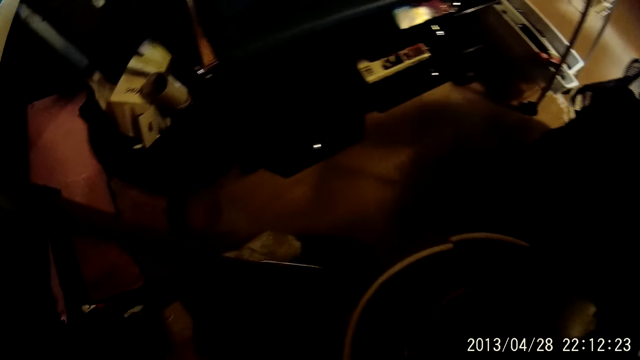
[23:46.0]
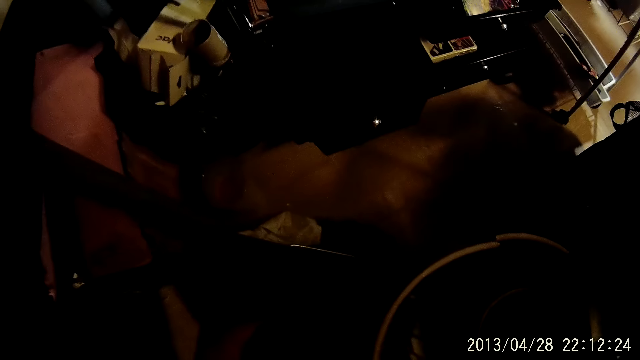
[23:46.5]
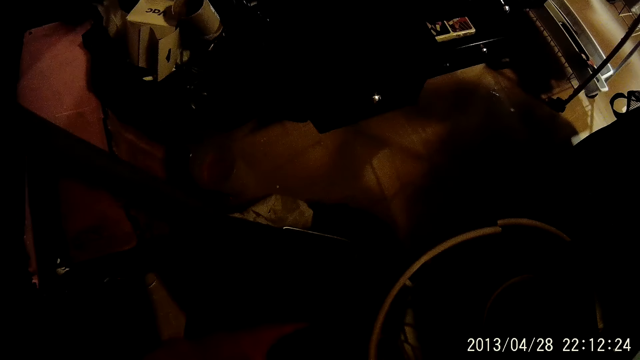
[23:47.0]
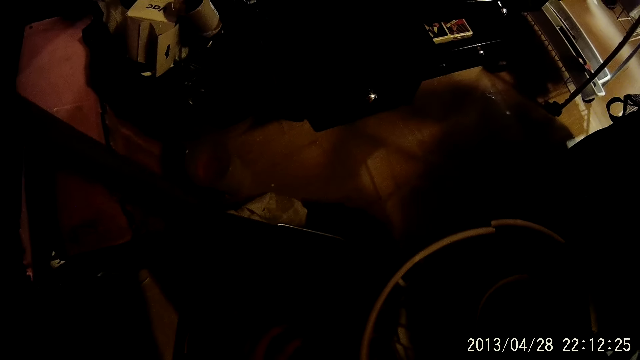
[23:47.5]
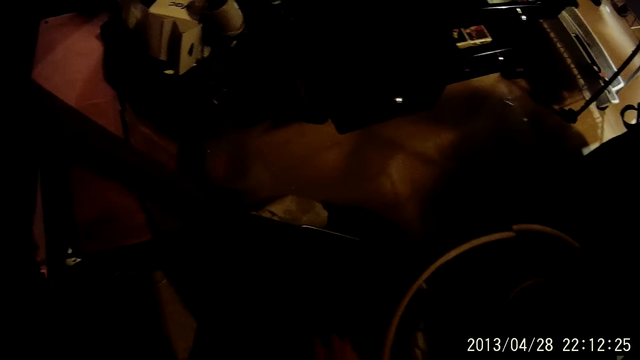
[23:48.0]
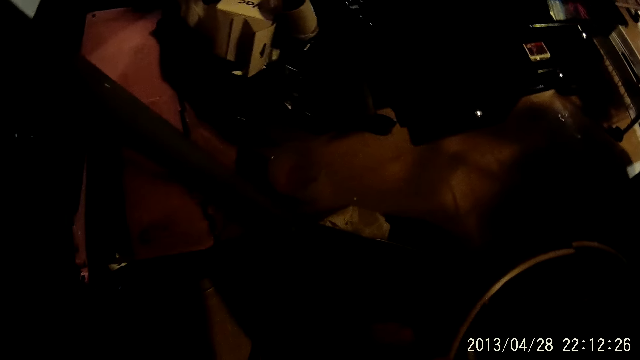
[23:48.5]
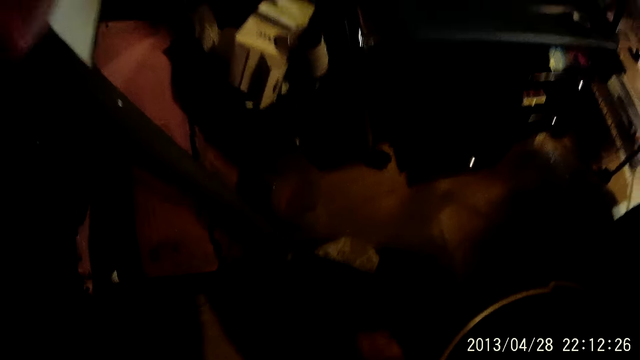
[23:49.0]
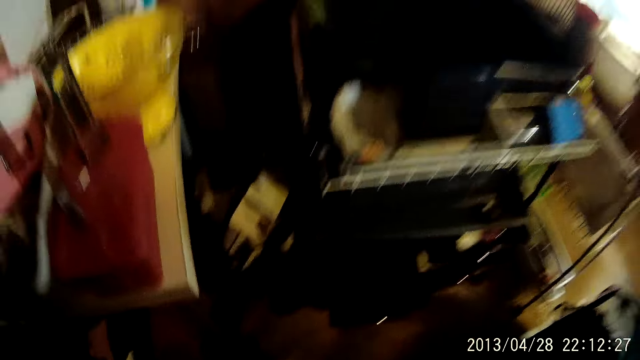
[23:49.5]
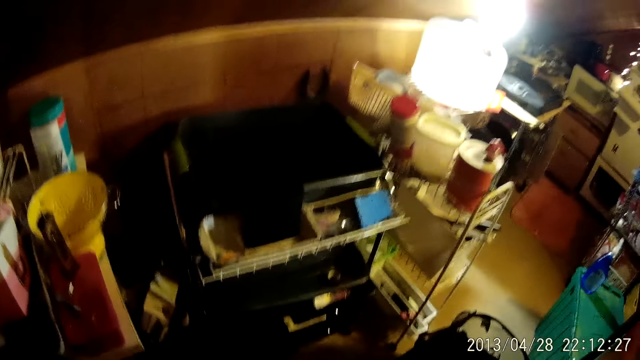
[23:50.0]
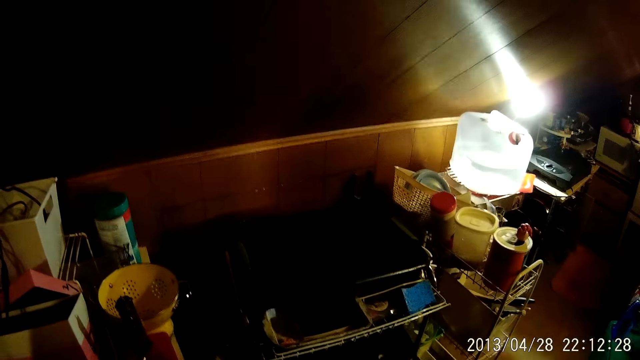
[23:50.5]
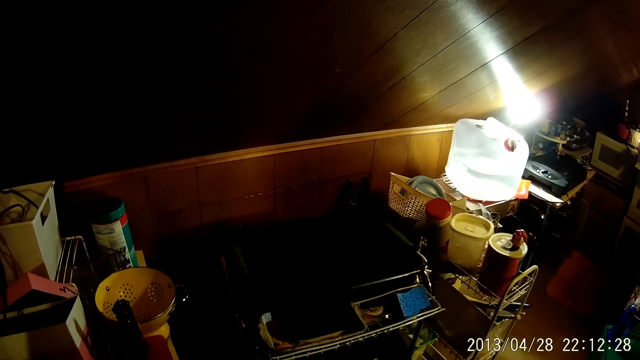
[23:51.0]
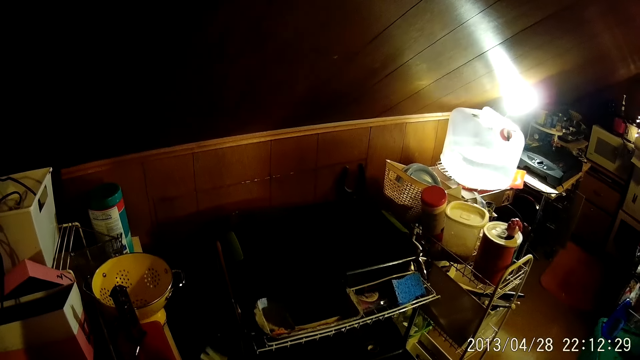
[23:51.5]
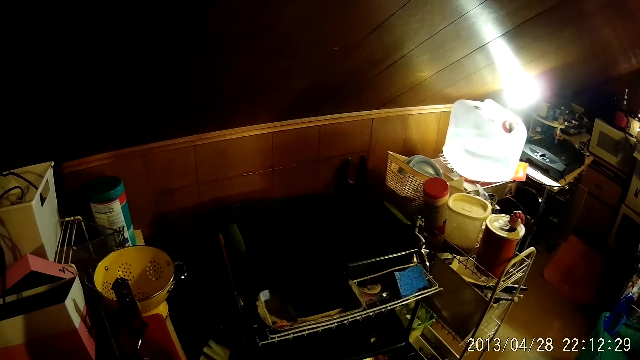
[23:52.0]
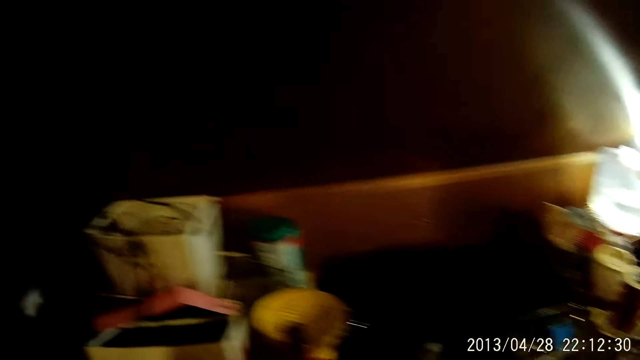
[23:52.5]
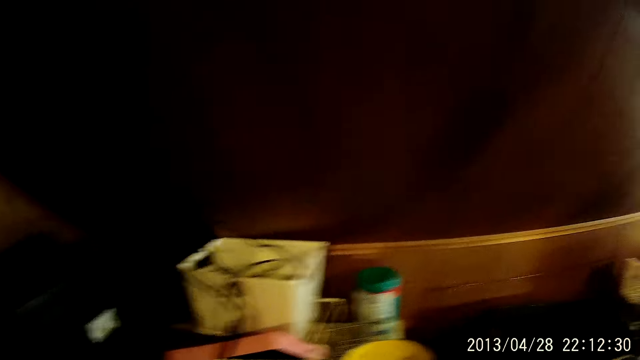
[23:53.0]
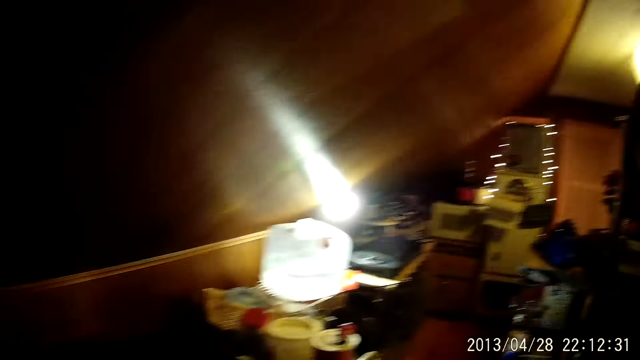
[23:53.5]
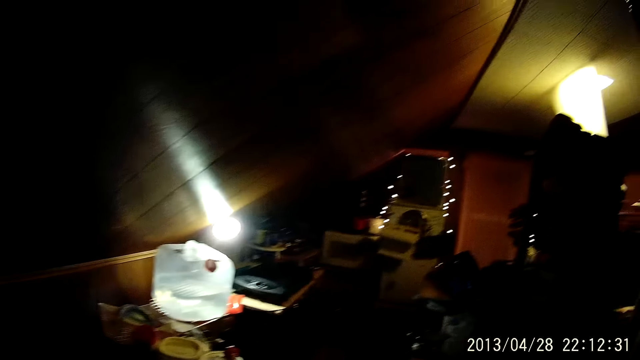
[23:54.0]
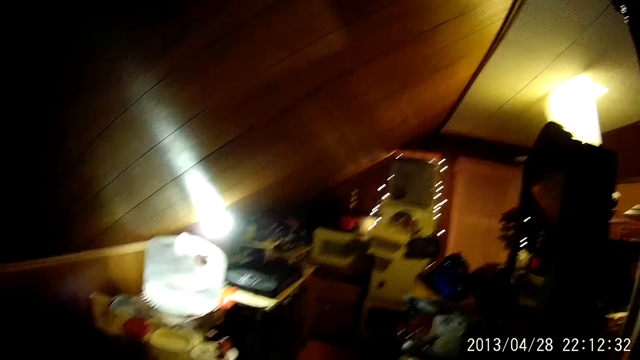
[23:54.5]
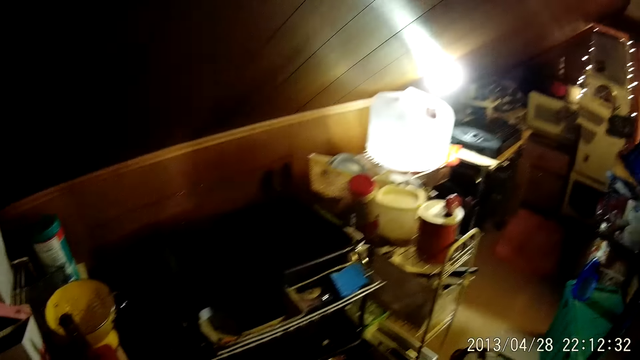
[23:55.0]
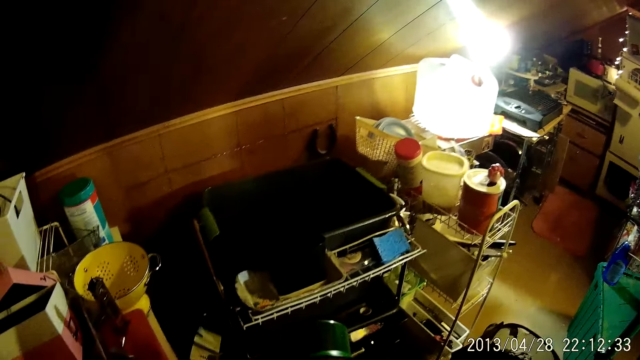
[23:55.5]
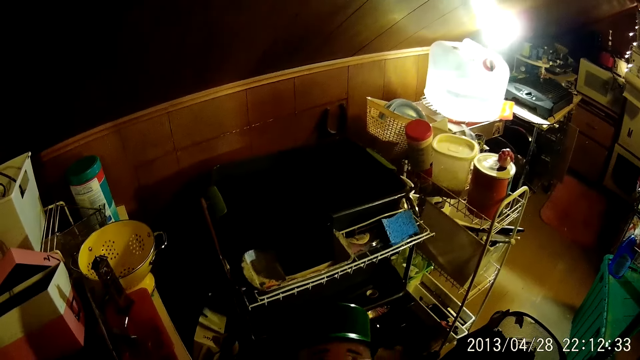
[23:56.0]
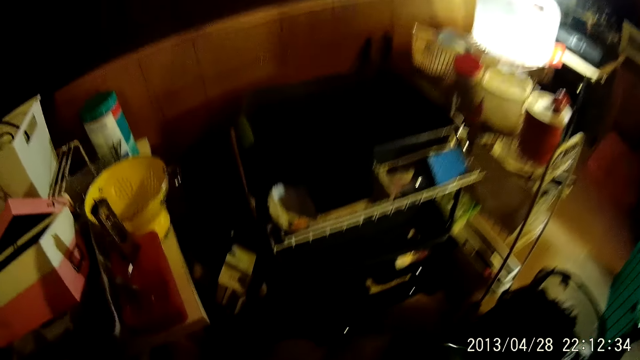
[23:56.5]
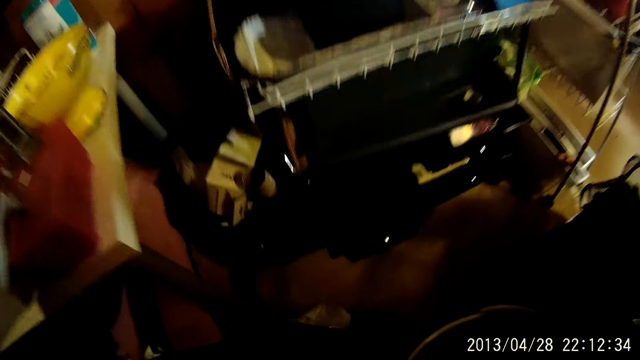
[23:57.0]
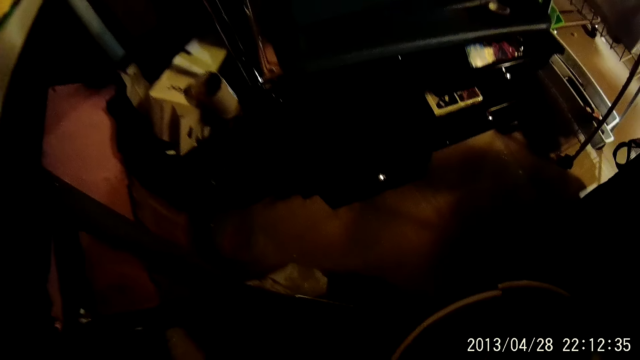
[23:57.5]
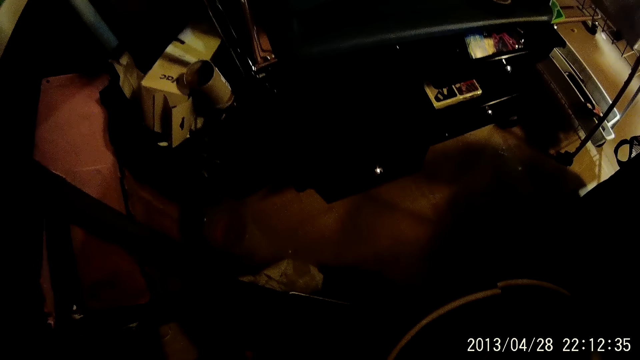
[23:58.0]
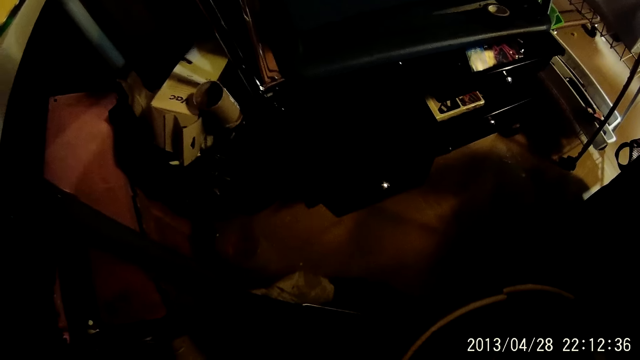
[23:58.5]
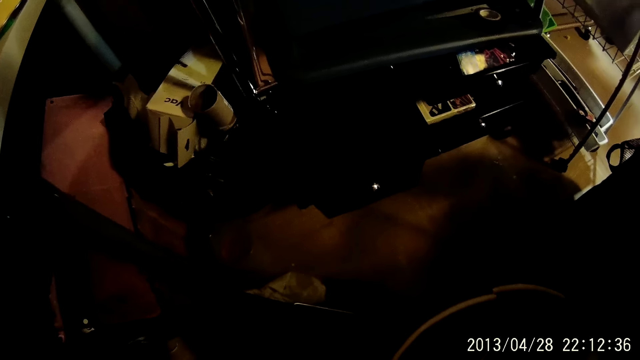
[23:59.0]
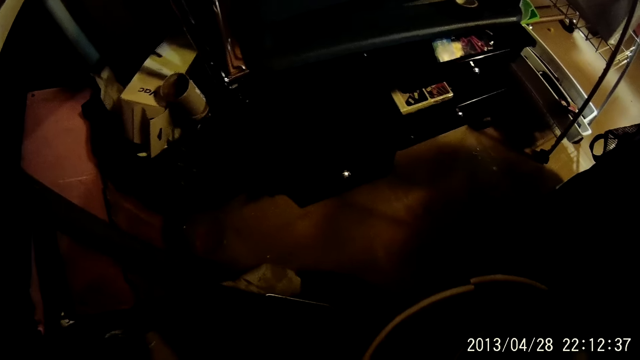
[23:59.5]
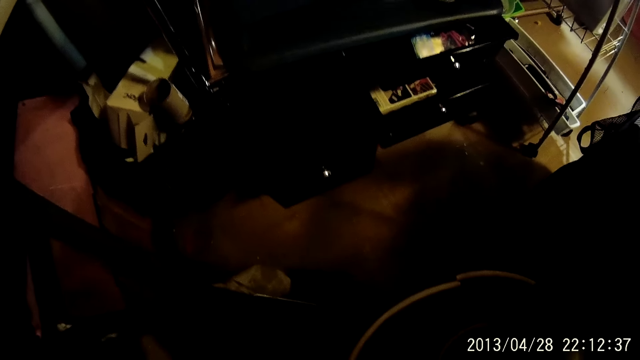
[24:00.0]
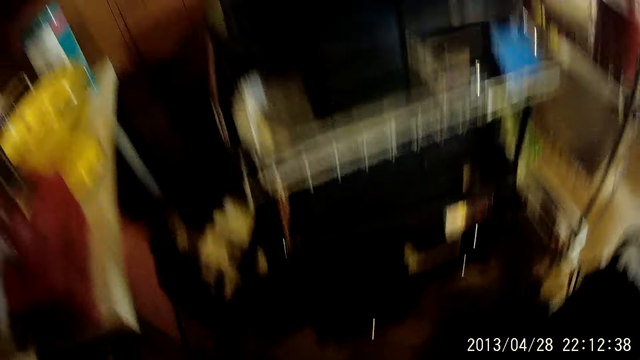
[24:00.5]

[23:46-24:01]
The camera wearer looks around. They look down.

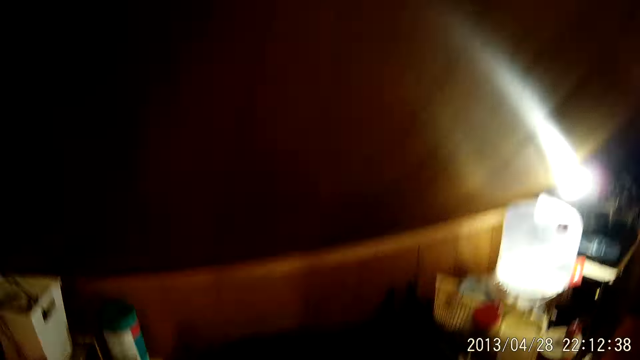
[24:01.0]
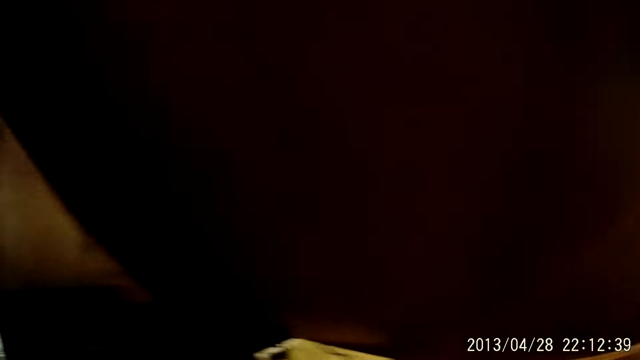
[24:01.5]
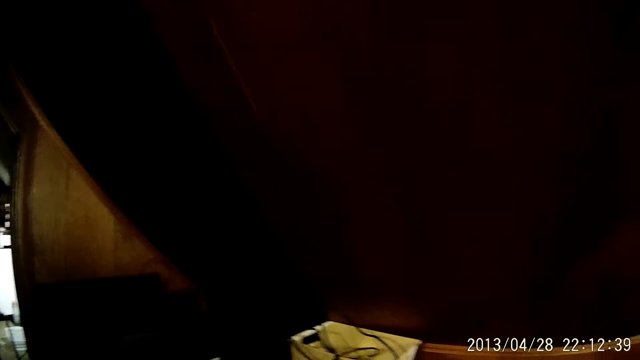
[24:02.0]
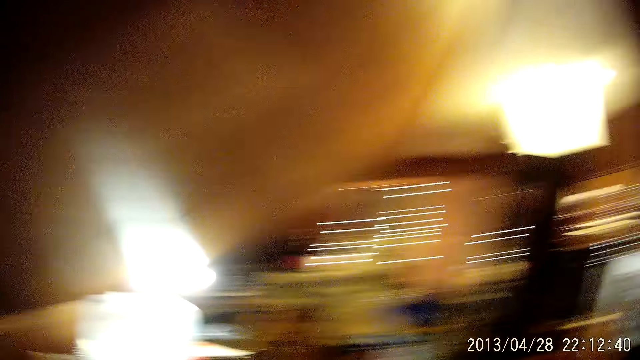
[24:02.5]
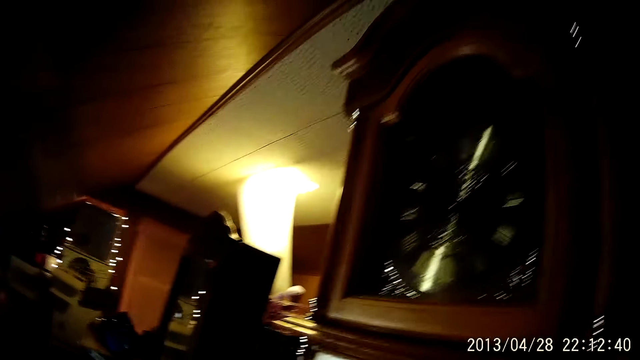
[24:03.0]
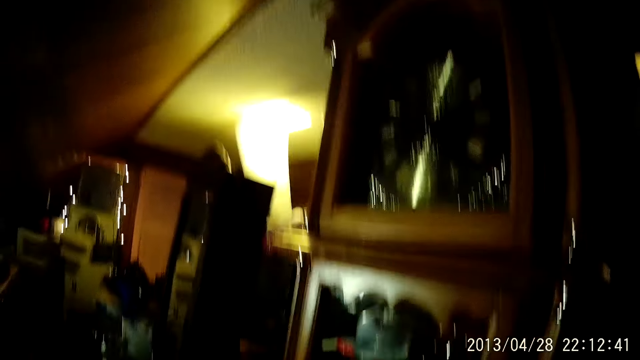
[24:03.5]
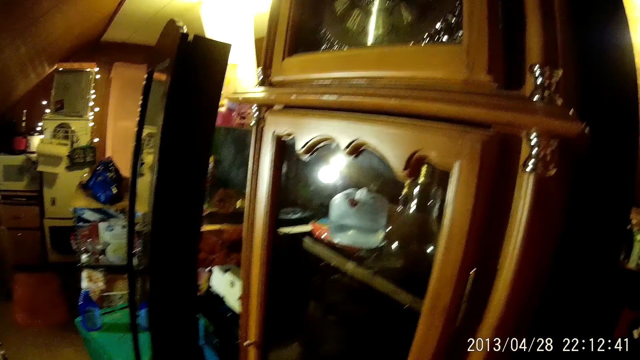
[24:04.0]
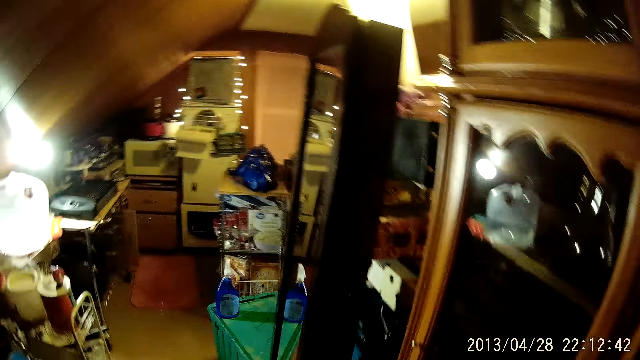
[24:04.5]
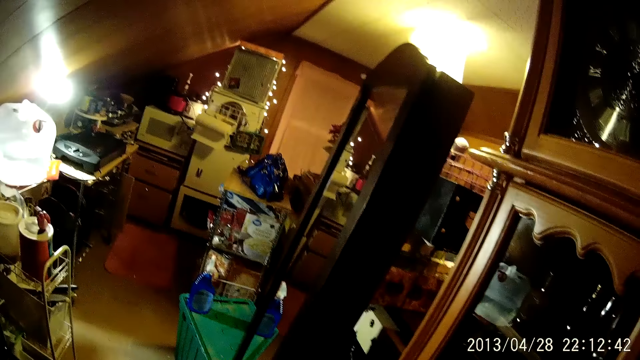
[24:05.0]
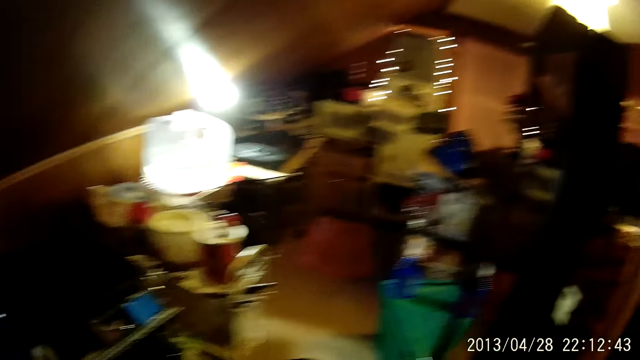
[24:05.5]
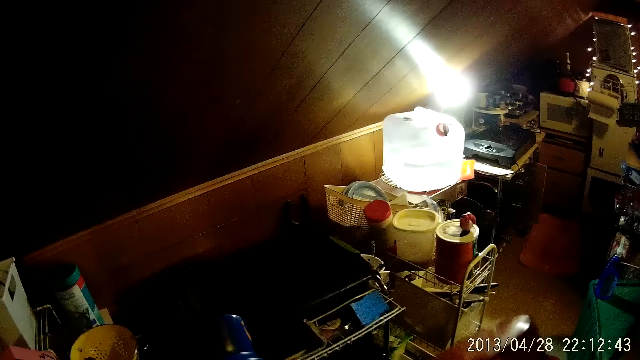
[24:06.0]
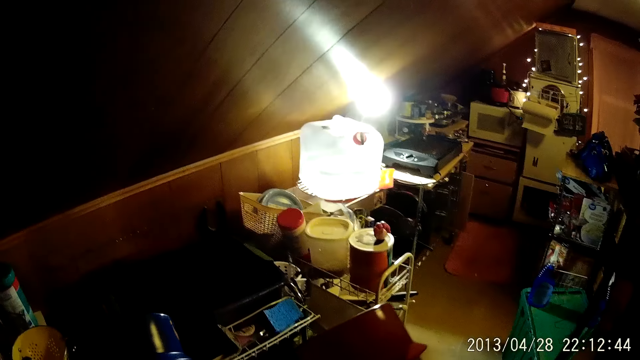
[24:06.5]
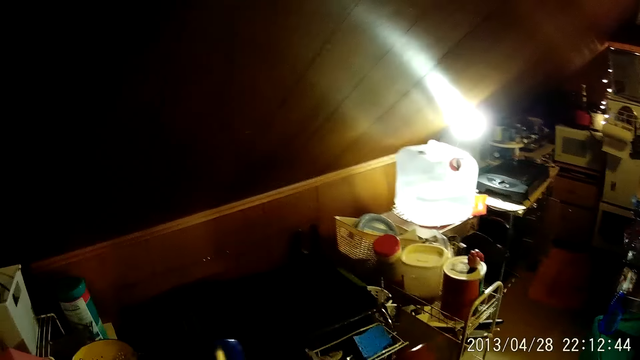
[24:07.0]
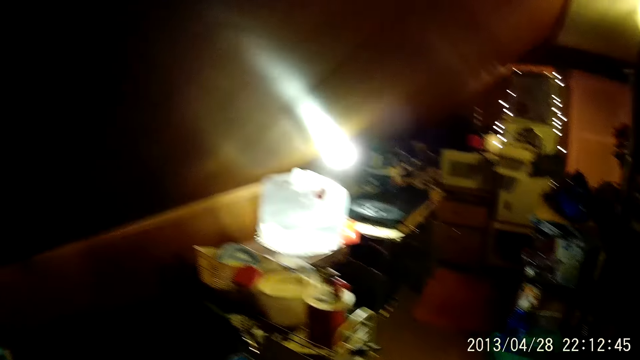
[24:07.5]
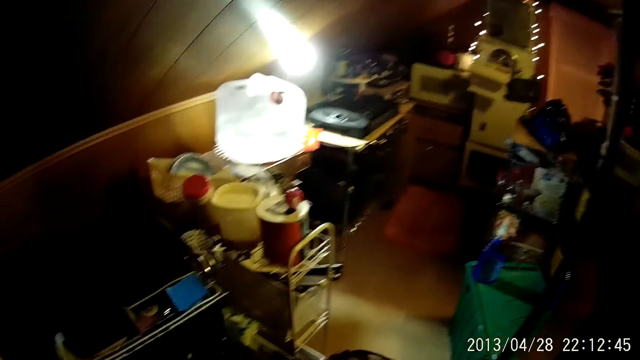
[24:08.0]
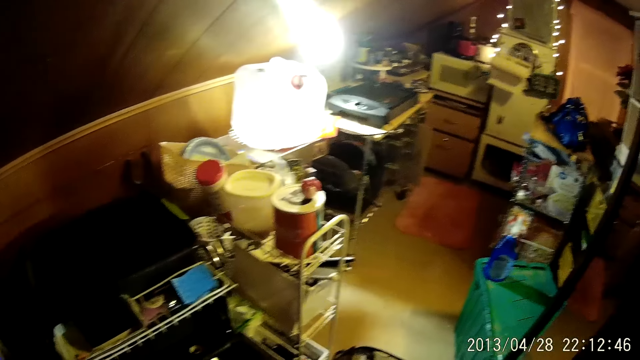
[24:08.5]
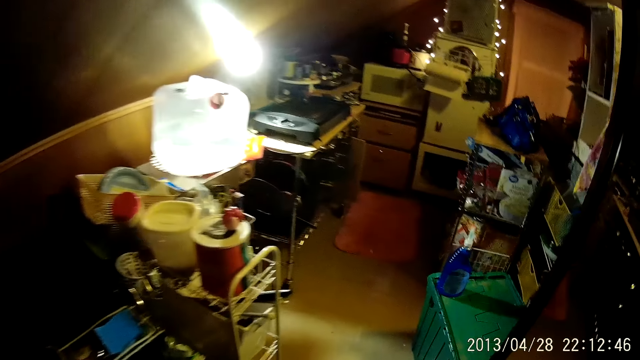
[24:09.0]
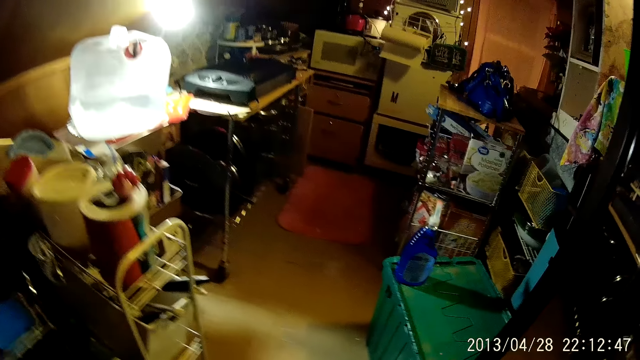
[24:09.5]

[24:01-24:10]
The camera wearer looks around. They move around.
